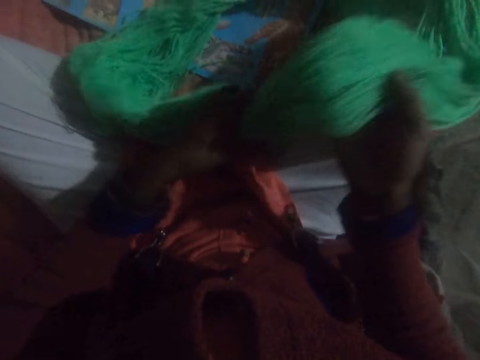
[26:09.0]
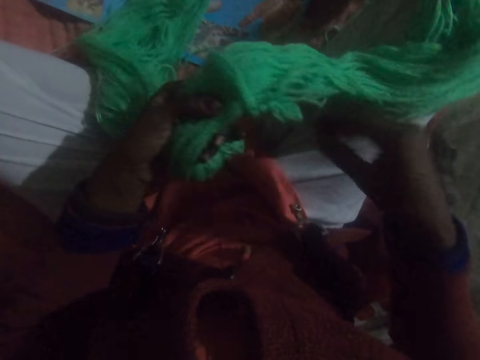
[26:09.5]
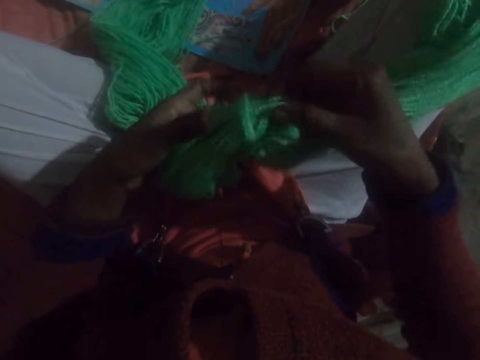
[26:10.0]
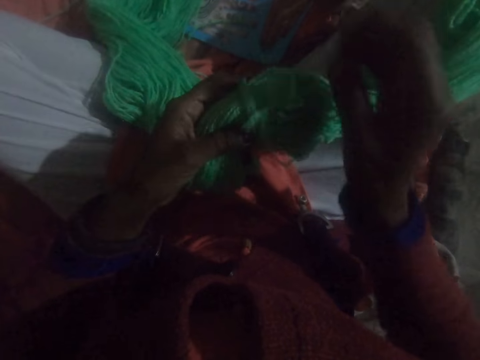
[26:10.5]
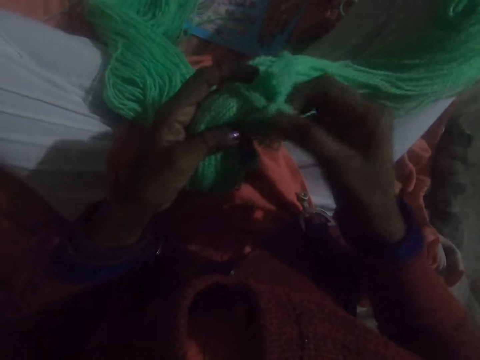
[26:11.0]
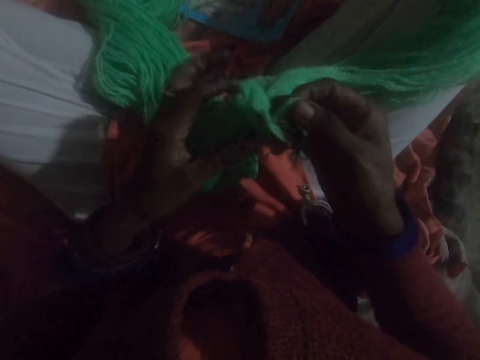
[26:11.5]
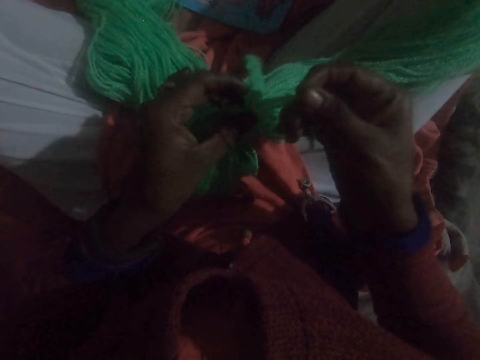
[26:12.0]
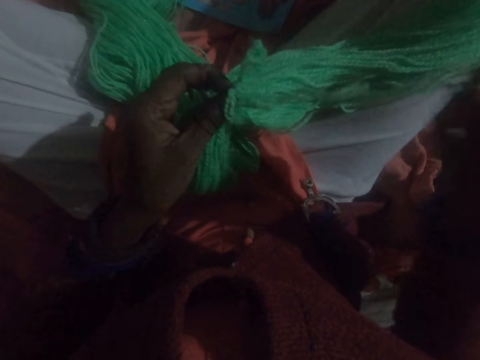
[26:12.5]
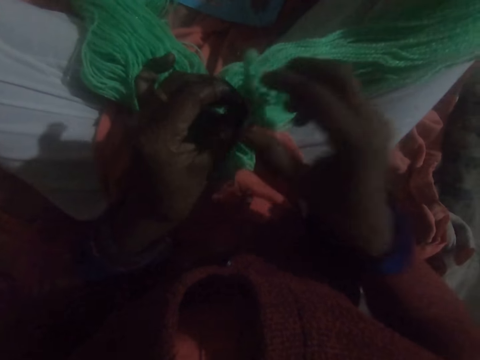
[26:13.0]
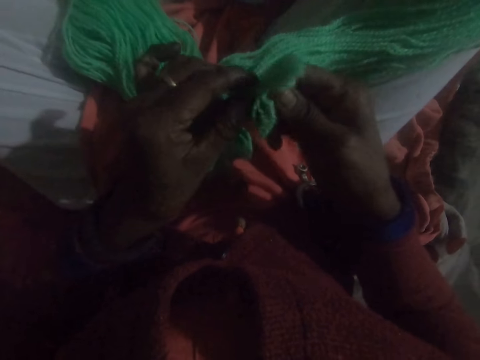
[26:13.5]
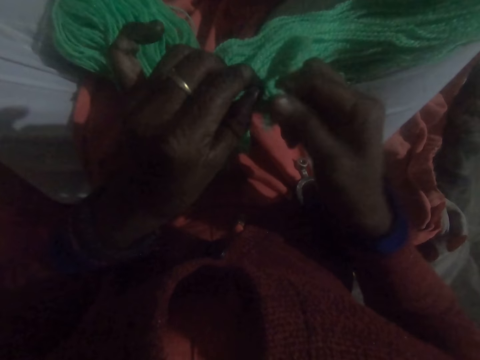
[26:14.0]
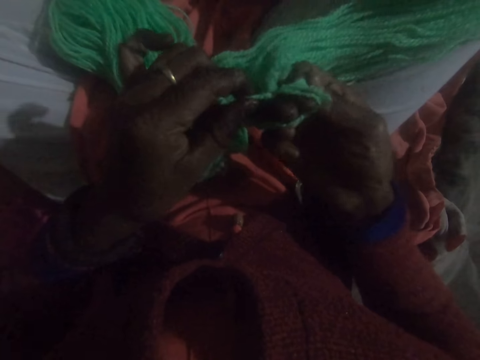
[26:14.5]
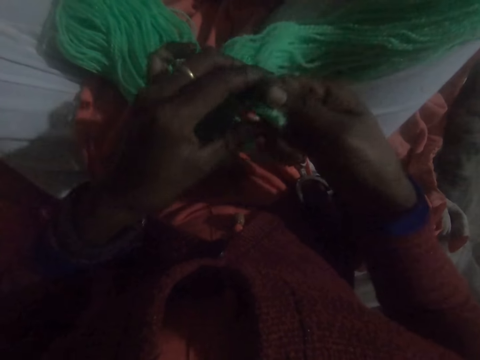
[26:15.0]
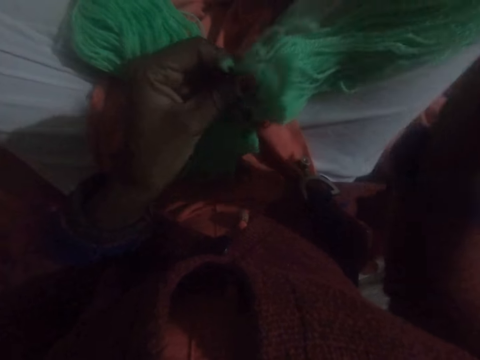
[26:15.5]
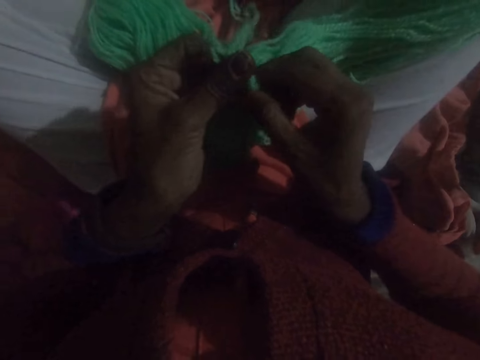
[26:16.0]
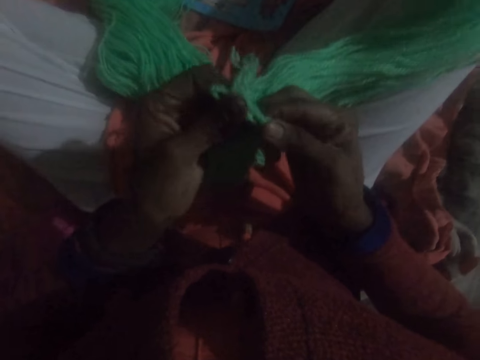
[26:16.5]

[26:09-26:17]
The camera wearer unties a knot of the thread.

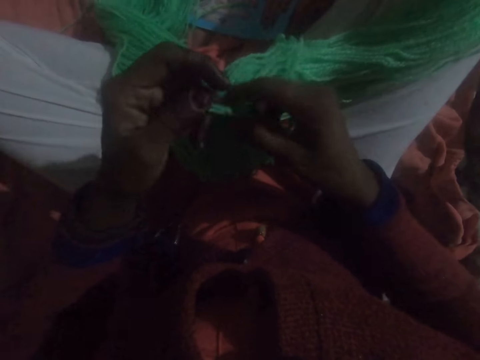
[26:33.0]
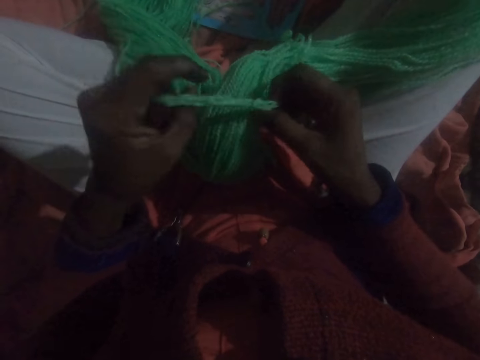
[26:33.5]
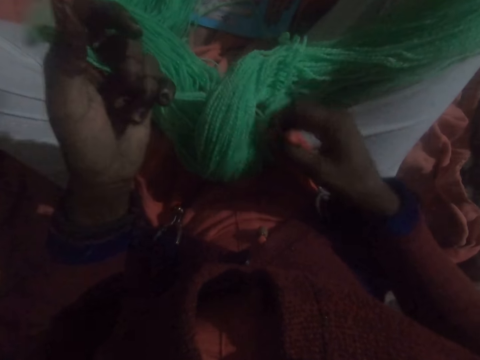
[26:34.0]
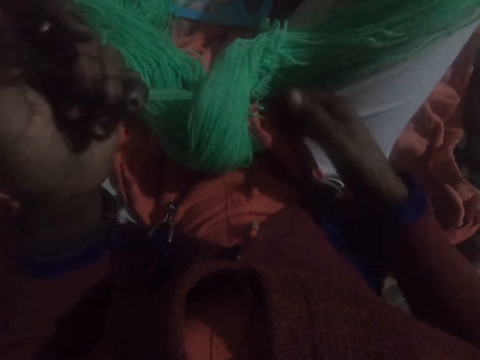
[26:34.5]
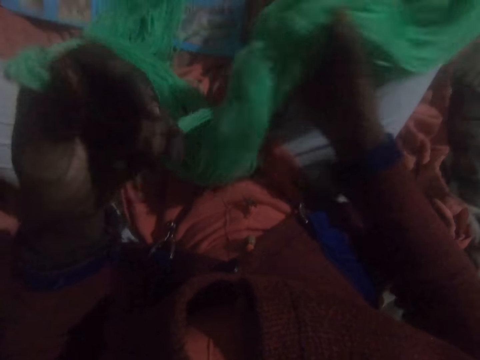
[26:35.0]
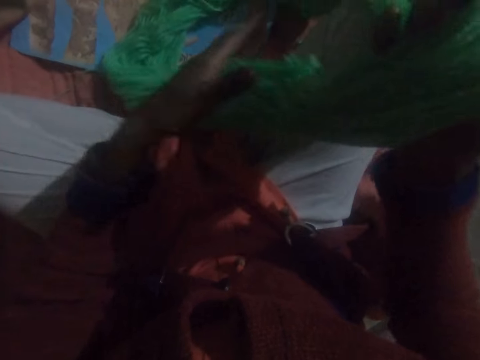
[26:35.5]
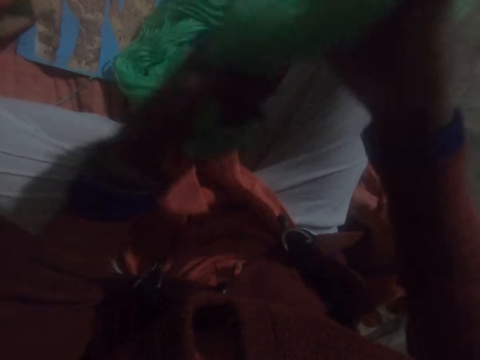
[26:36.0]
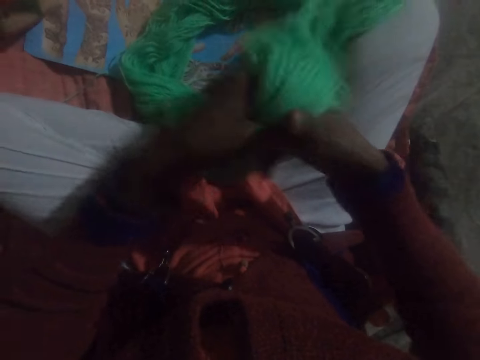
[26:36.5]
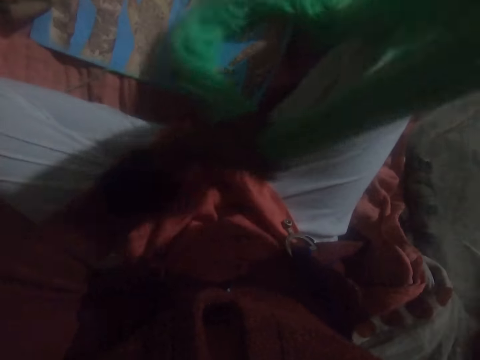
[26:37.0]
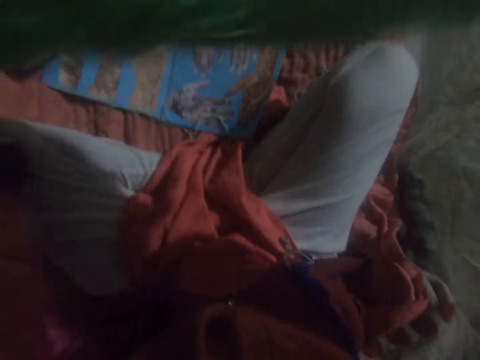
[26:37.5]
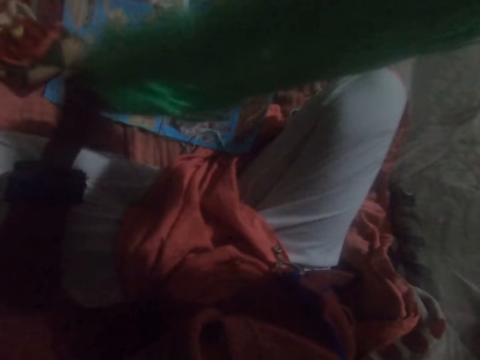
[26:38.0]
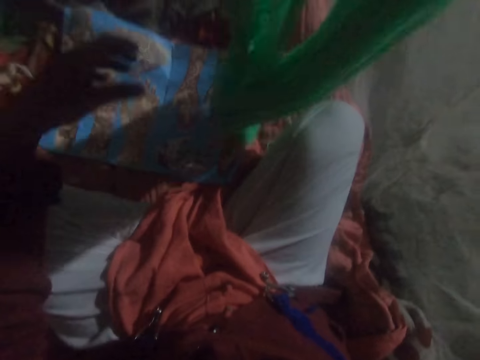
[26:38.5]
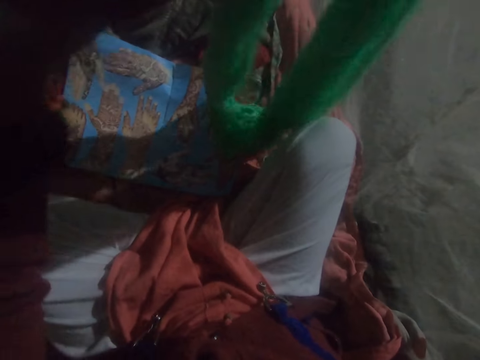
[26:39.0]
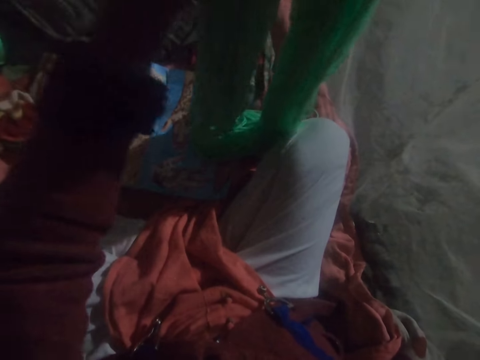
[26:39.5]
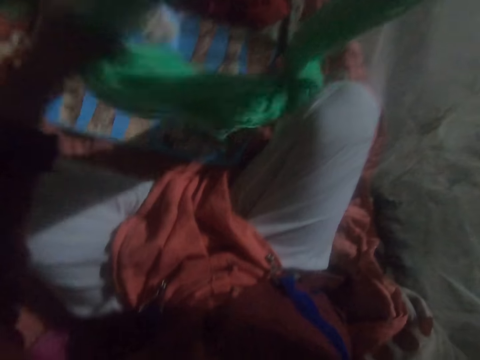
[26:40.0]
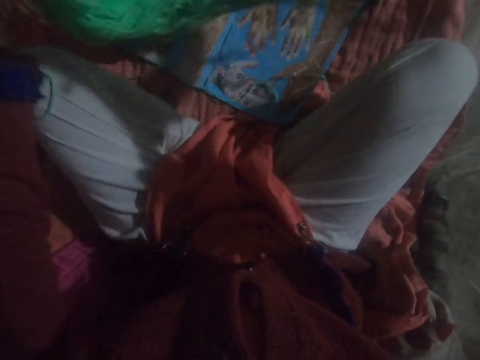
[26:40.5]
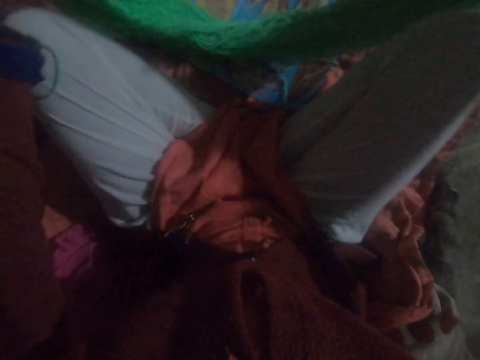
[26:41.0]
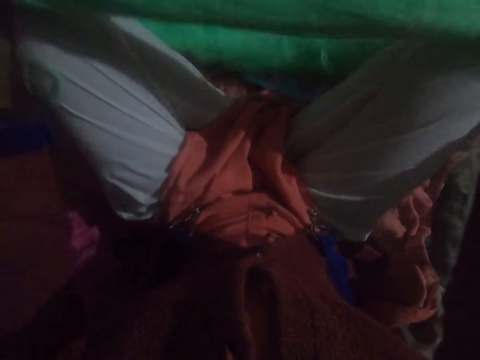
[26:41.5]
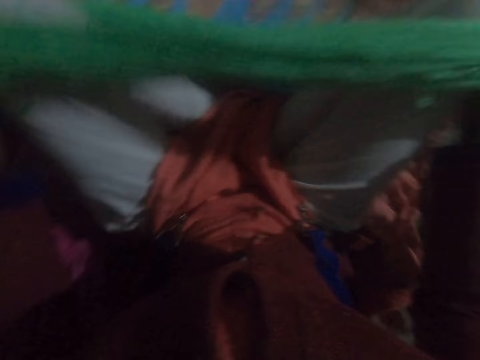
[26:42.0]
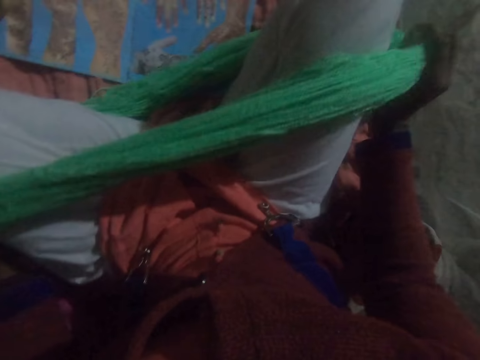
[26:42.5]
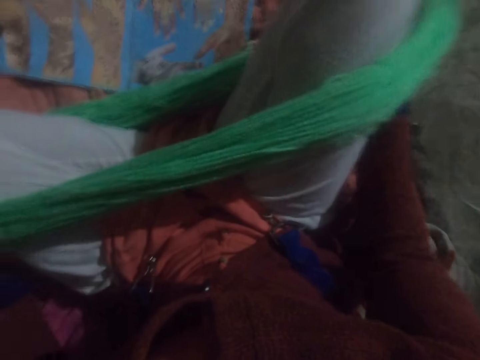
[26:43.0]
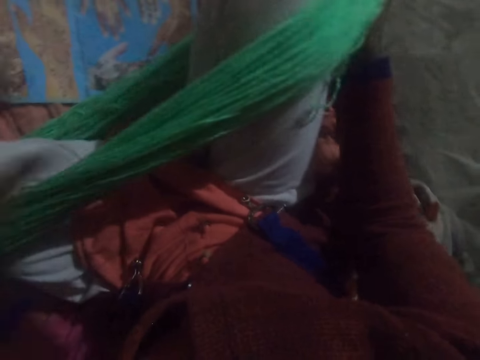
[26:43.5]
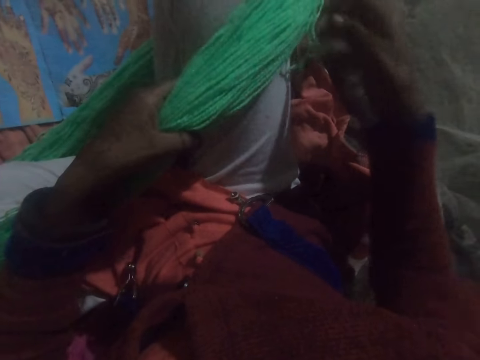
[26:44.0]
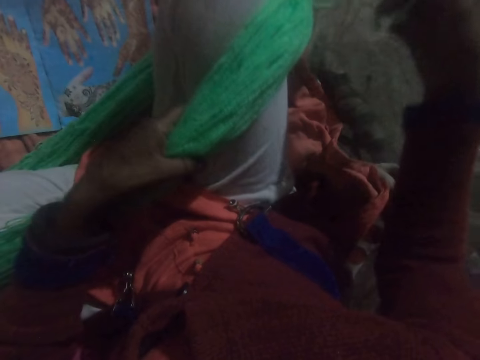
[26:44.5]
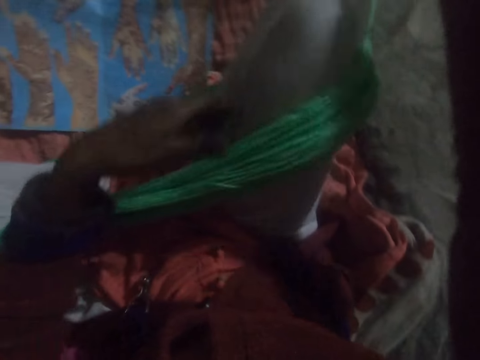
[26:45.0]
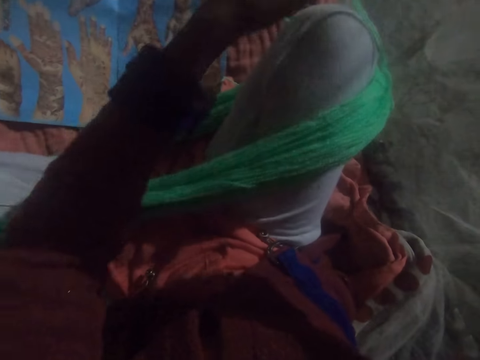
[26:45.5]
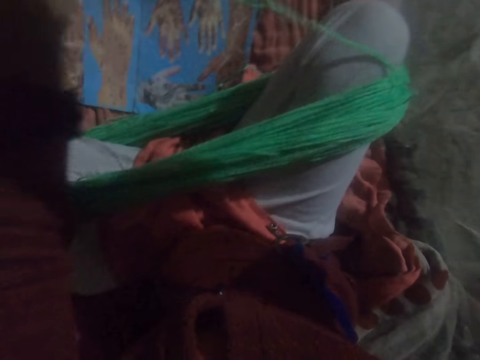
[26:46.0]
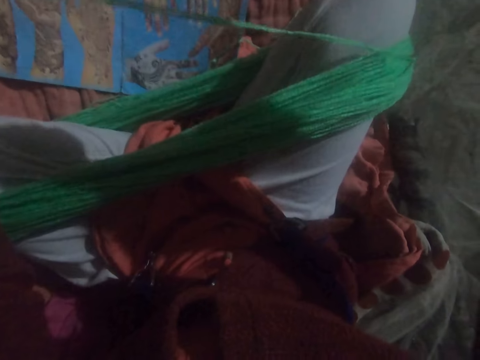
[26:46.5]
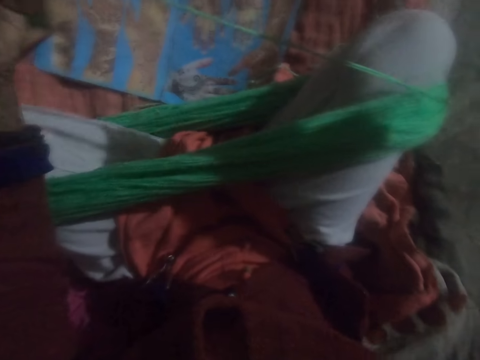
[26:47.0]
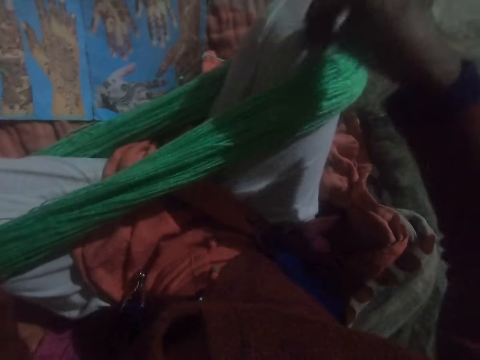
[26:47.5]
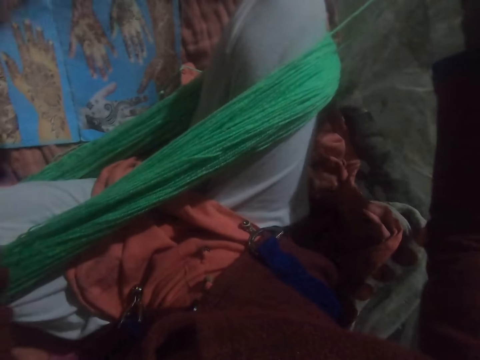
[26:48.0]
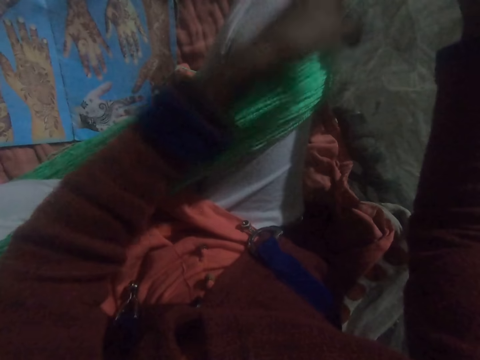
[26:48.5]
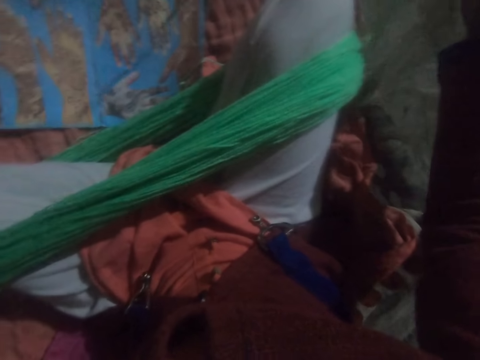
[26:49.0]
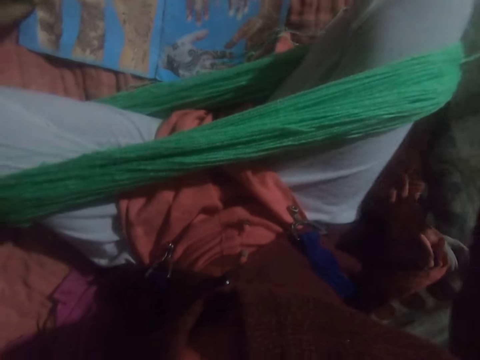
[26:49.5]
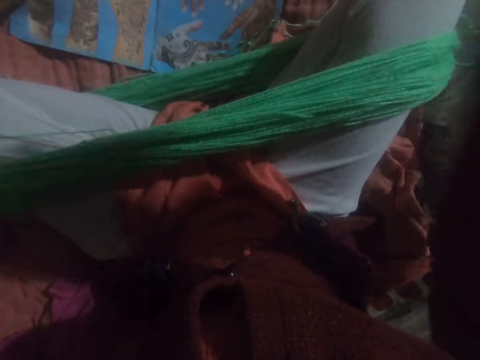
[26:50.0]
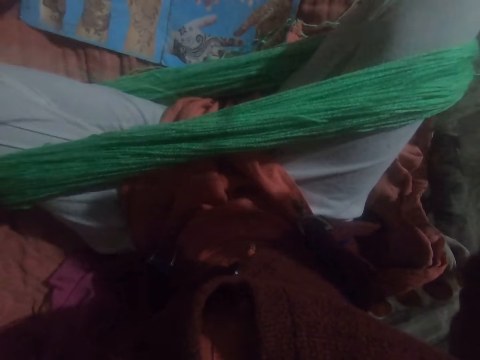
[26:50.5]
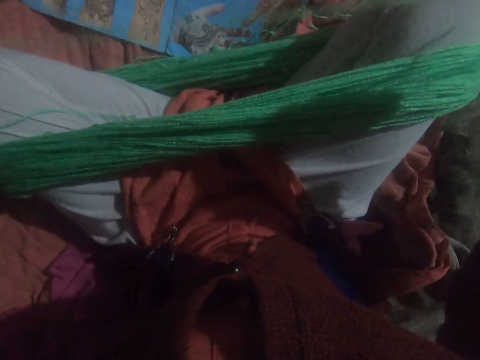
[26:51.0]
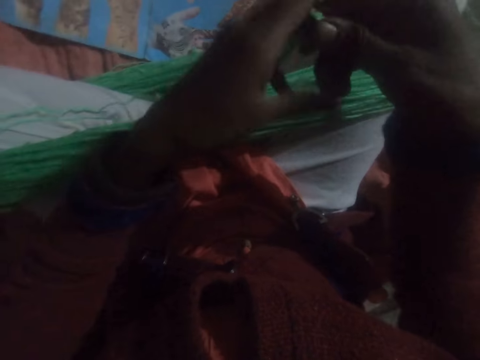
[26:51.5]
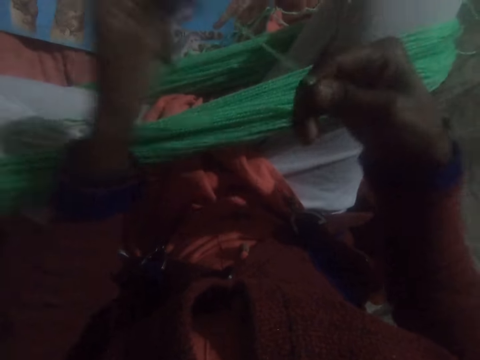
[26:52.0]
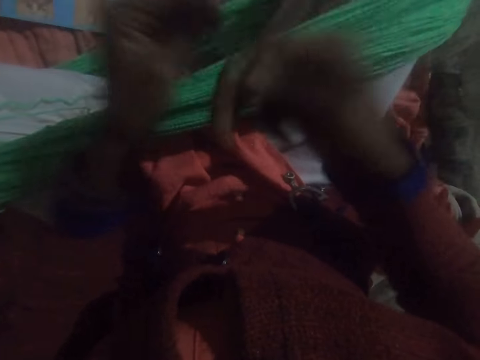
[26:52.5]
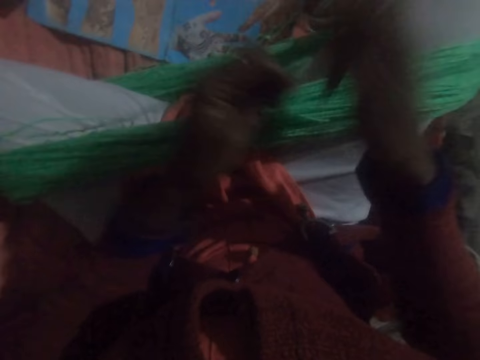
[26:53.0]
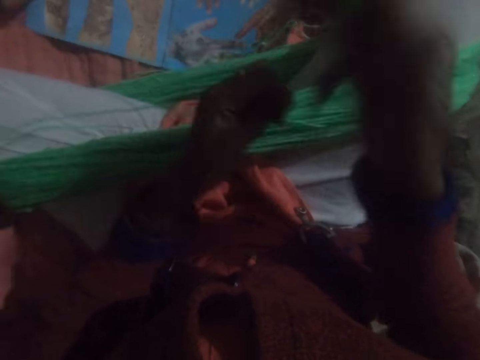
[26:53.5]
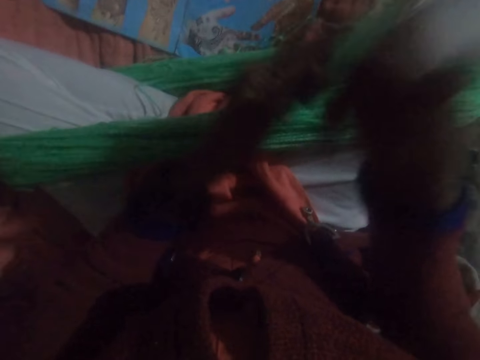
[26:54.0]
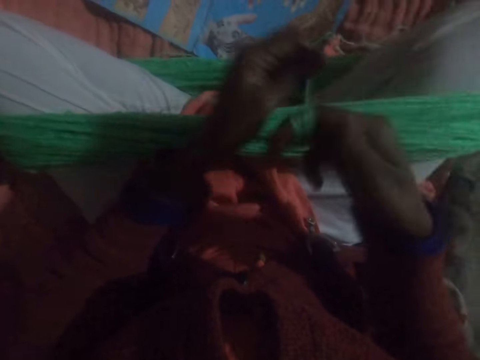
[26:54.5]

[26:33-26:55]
The camera wearer adjusts the thread. He lifts the loose yarns and shakes the loose yarns. He sets the loose yarns on his legs. He adjusts the thread. He picks the tip of the loose yarns. He runs round the thread from his legs on his fingers to form a ball of yarn.
